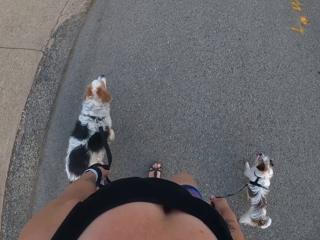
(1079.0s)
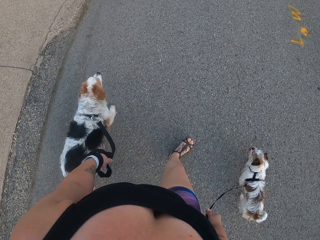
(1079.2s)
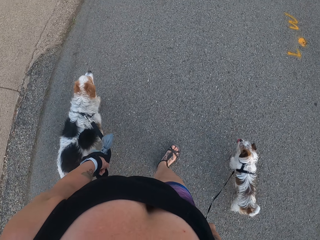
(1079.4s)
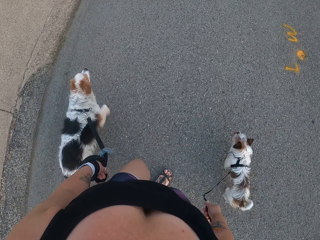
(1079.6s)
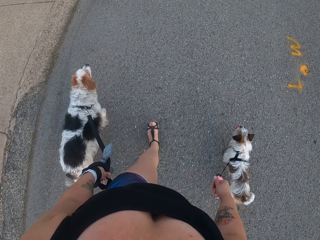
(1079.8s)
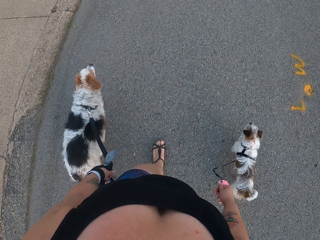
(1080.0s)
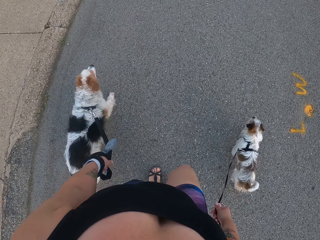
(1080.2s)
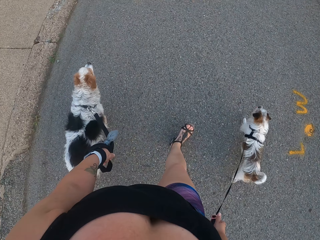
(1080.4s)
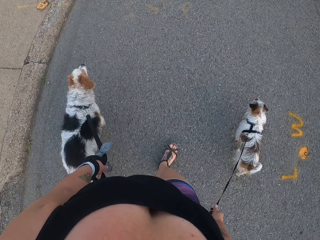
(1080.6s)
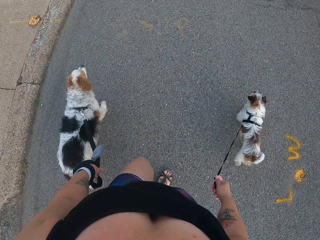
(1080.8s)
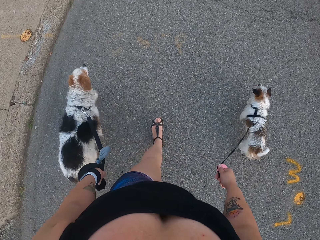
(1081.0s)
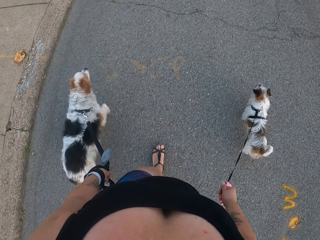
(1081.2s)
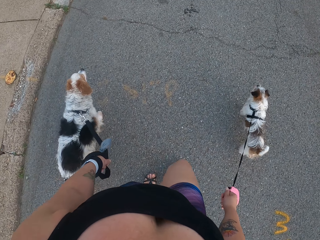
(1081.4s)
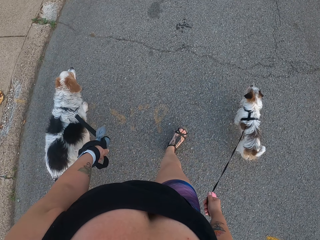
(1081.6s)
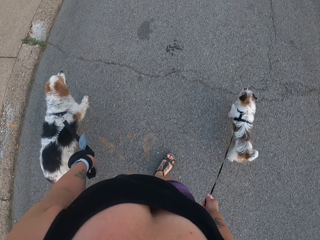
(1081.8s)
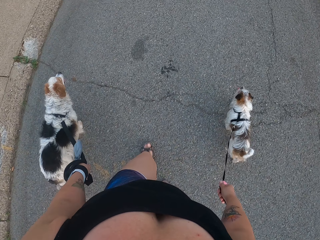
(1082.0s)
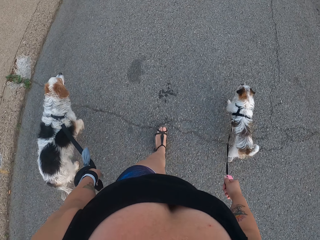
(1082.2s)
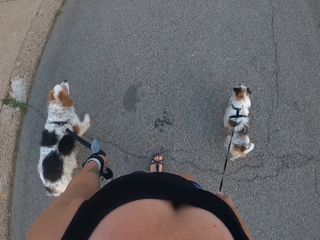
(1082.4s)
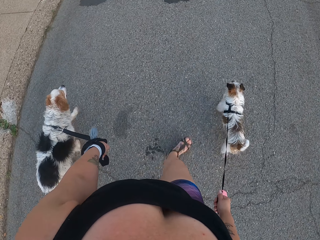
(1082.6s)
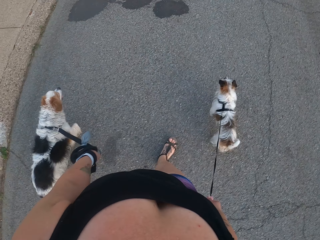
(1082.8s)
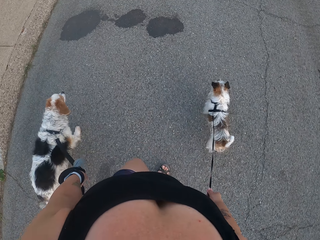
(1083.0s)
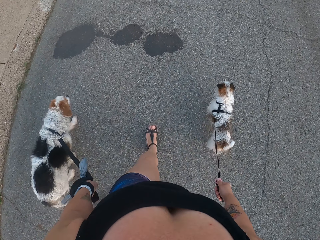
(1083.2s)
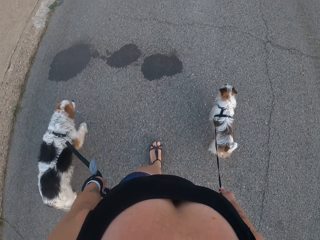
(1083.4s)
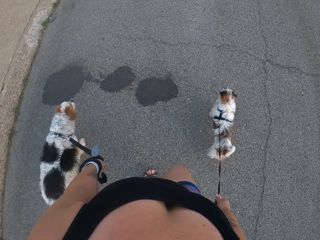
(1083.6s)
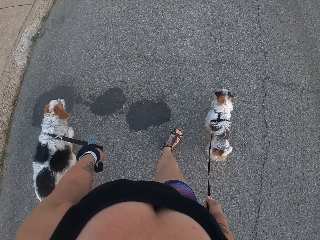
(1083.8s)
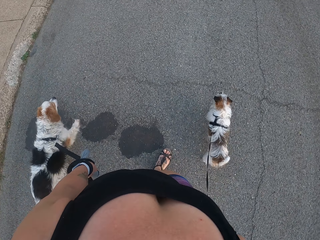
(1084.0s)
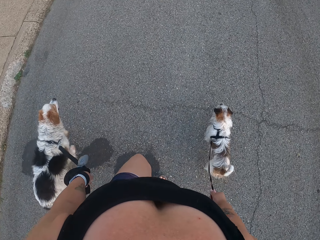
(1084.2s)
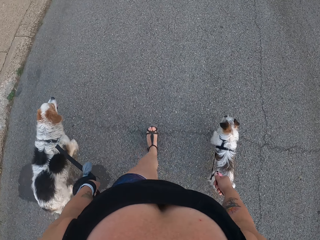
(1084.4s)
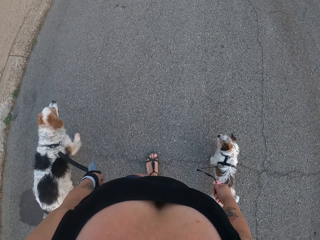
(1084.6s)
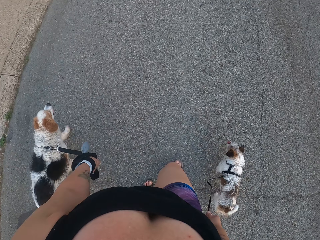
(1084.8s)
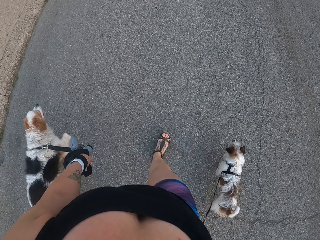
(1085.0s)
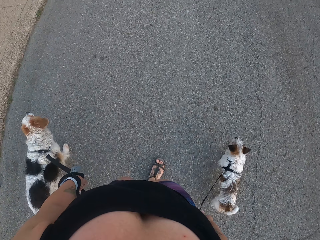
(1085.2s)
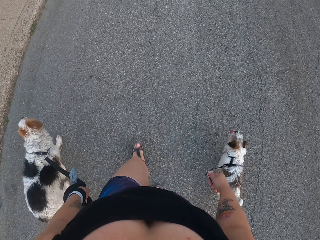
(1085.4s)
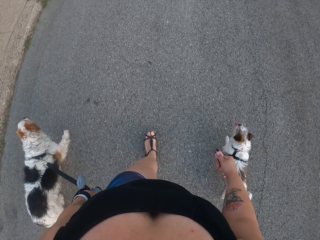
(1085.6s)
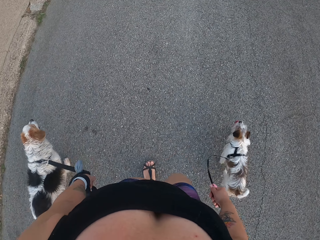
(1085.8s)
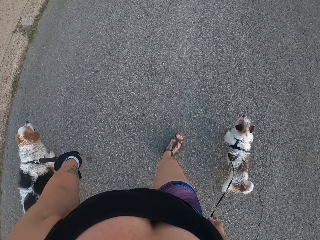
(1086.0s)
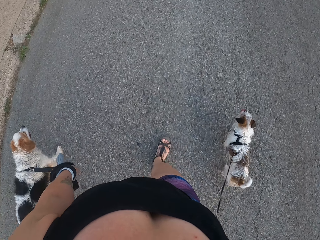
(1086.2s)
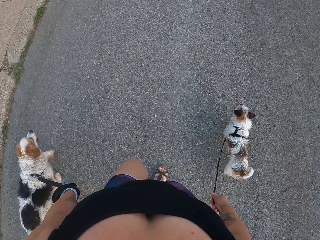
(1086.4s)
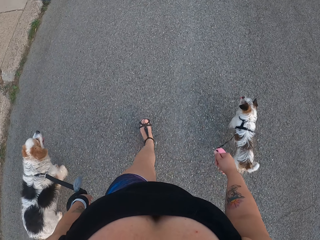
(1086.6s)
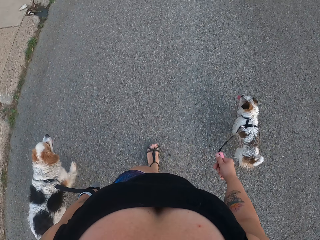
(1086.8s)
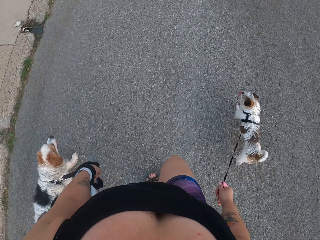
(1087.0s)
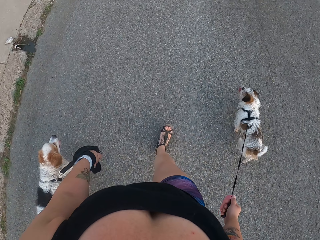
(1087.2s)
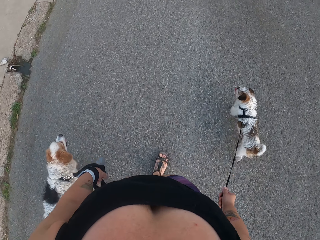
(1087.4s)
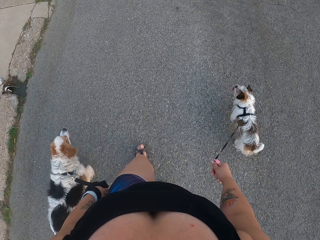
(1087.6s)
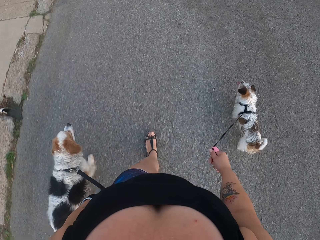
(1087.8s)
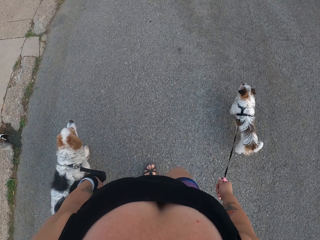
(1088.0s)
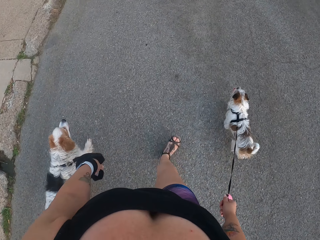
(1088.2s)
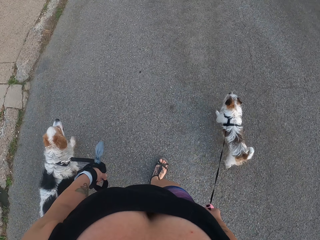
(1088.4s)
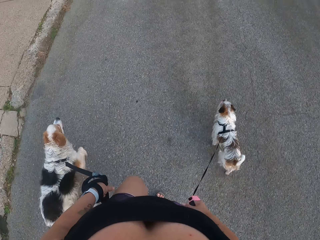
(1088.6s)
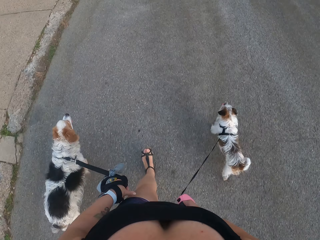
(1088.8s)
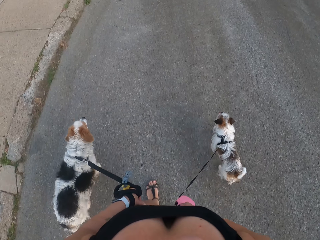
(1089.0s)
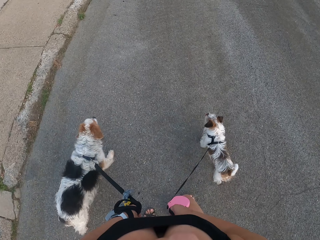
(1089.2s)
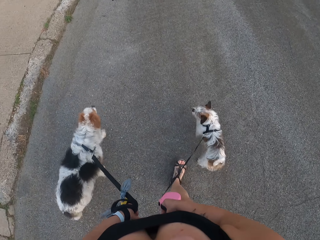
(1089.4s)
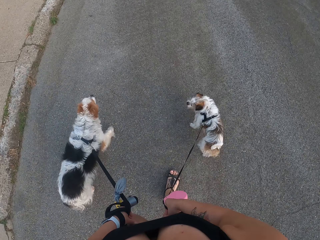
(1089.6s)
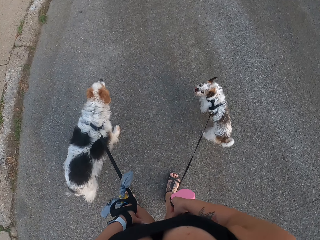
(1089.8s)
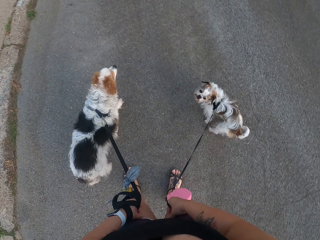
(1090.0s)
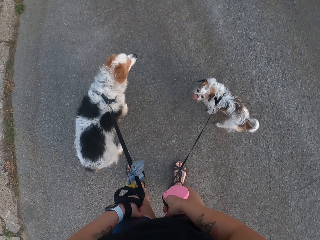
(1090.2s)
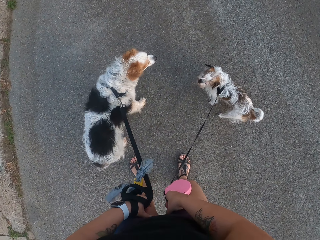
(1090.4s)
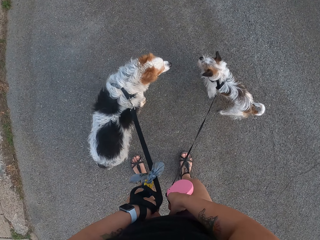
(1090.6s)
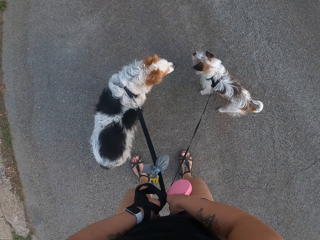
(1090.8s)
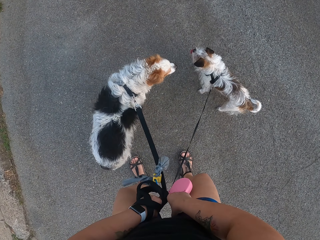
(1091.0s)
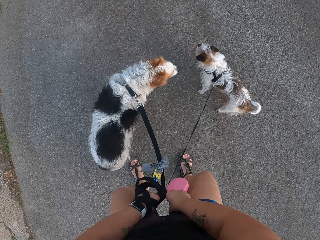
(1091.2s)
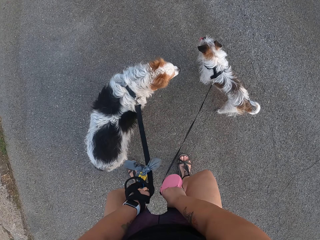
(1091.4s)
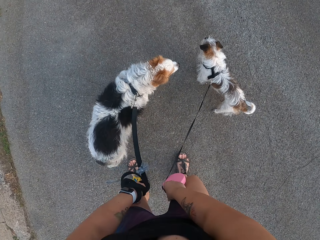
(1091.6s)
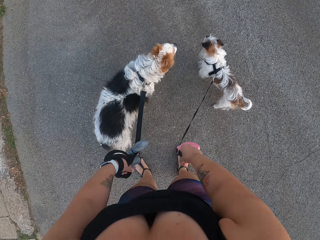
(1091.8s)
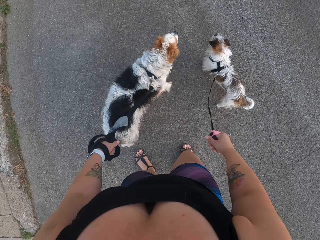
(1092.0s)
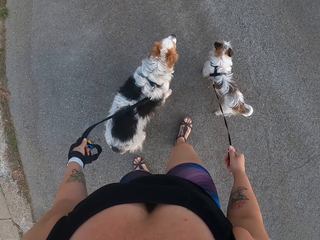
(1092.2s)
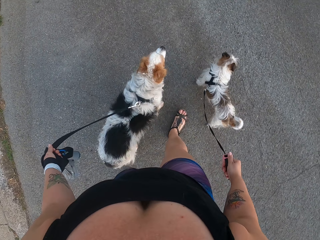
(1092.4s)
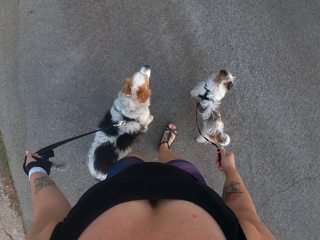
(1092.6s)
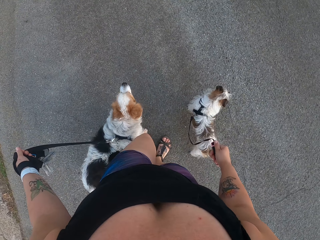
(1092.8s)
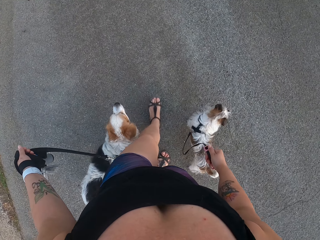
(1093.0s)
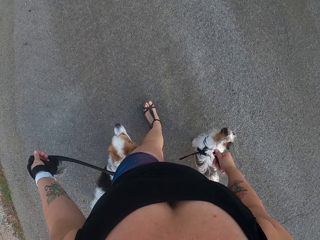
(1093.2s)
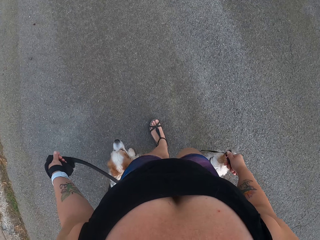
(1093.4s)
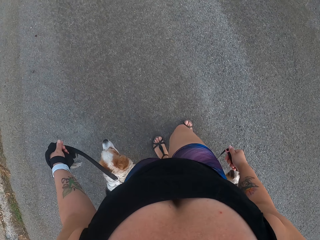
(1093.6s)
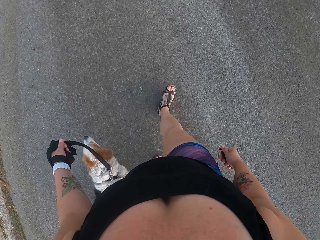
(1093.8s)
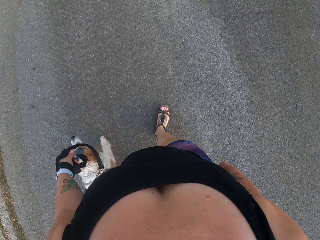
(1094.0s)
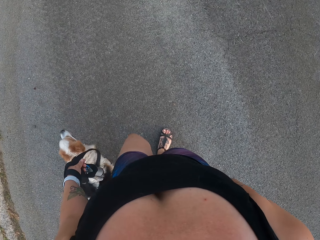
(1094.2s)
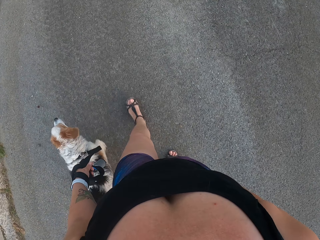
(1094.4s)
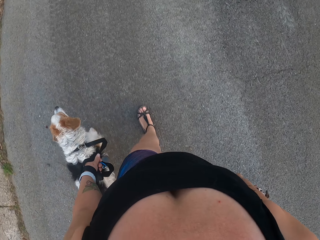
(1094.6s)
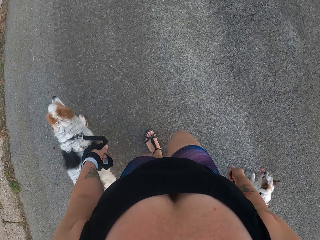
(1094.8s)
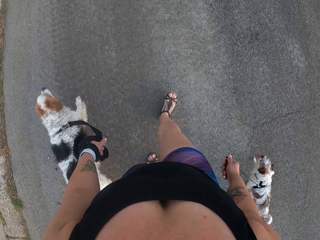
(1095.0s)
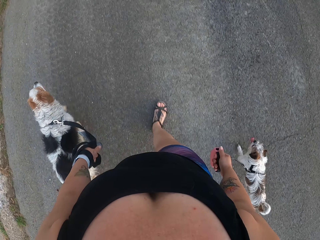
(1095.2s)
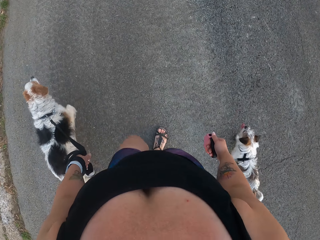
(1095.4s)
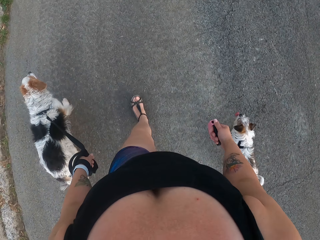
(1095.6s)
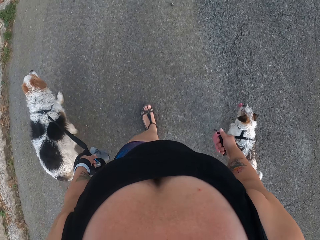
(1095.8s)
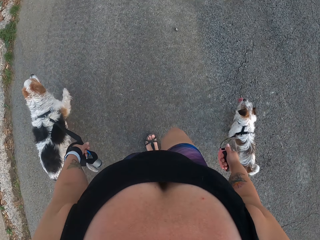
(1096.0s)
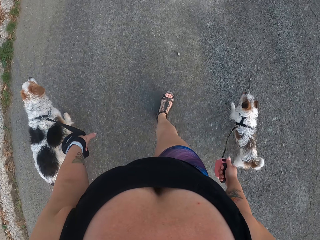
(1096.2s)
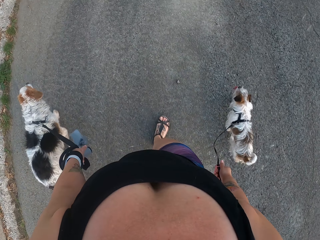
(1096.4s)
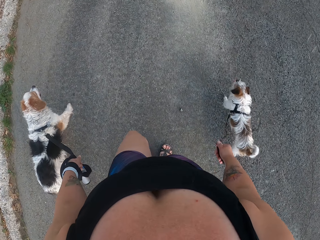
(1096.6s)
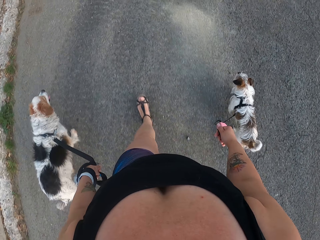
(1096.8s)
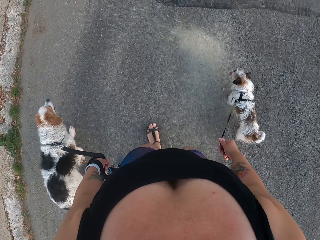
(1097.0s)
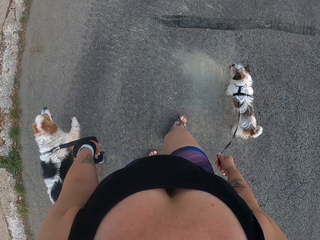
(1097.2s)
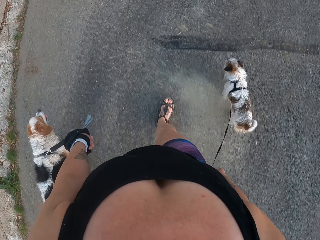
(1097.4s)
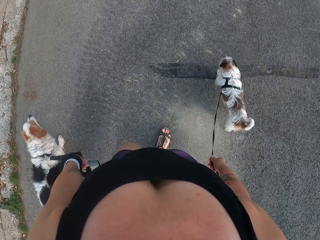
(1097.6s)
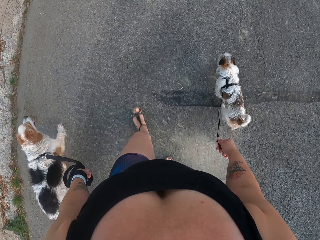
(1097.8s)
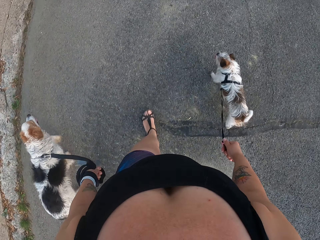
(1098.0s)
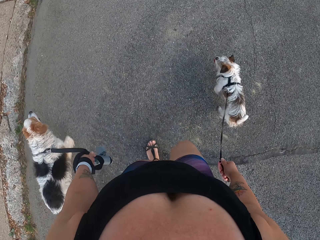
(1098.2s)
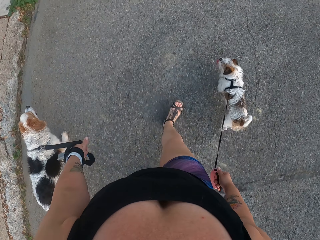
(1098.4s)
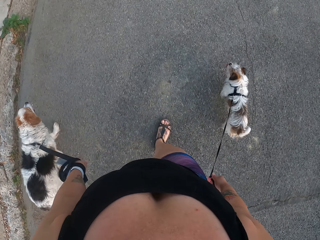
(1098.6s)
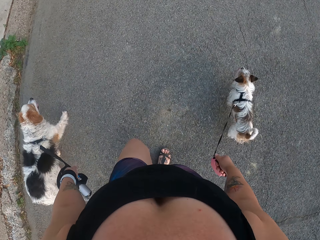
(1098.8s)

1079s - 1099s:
The camera wearer stands with the dogs on the road. They adjust the dog leashes on the dogs with their hands. They pull the dogs along the road. They walk around a shoulder road.

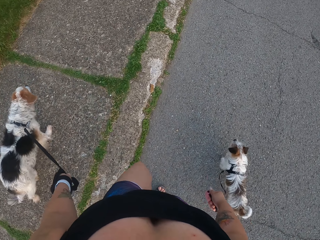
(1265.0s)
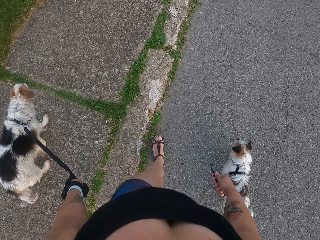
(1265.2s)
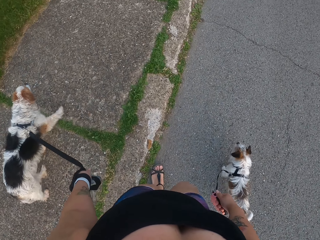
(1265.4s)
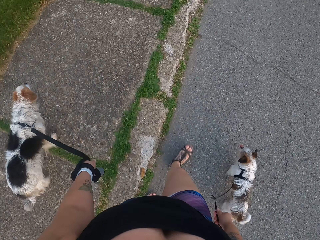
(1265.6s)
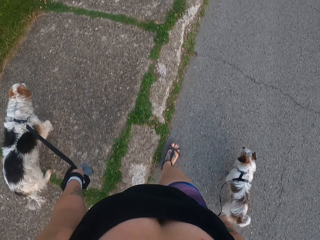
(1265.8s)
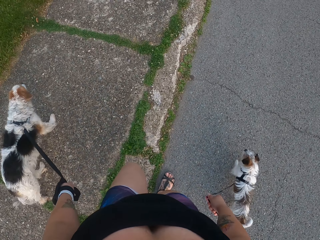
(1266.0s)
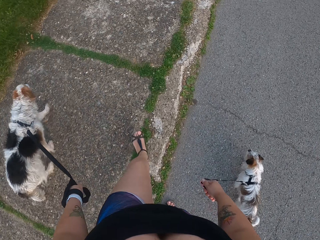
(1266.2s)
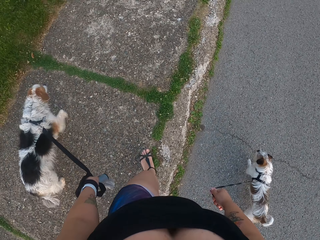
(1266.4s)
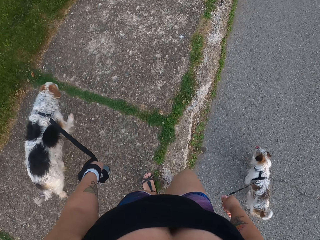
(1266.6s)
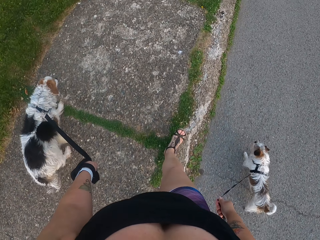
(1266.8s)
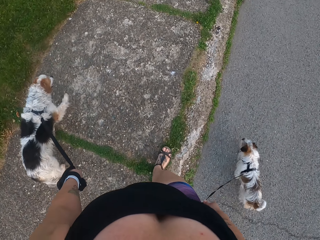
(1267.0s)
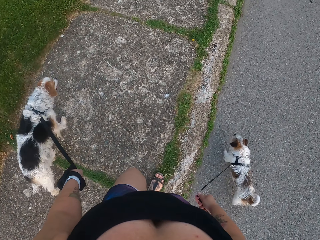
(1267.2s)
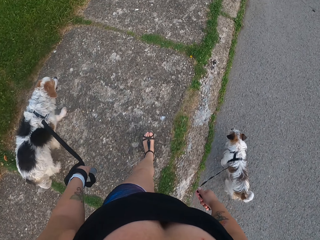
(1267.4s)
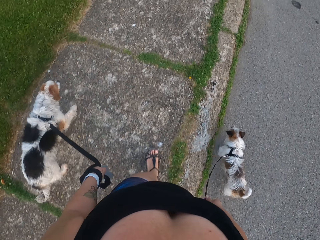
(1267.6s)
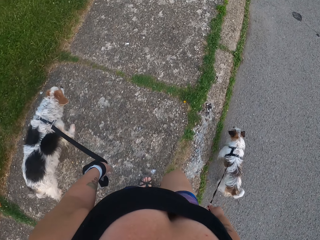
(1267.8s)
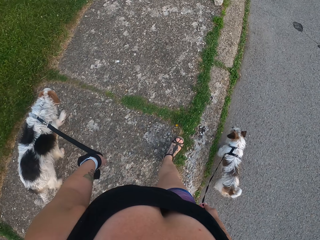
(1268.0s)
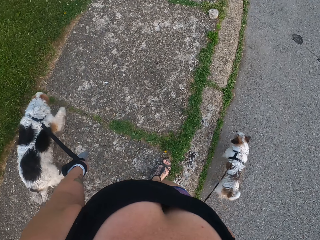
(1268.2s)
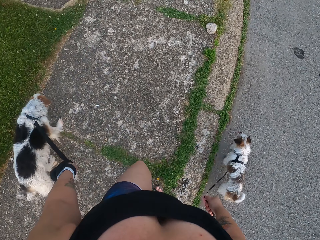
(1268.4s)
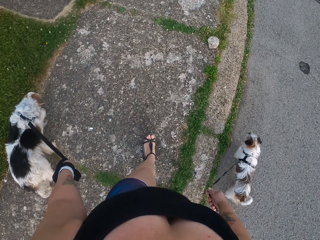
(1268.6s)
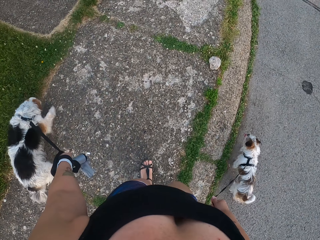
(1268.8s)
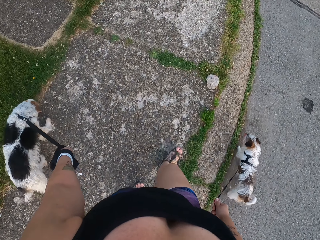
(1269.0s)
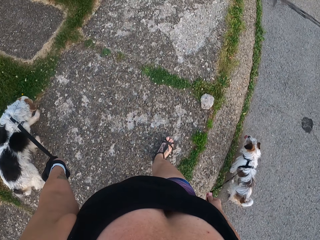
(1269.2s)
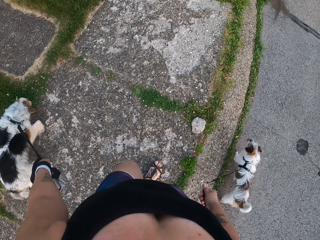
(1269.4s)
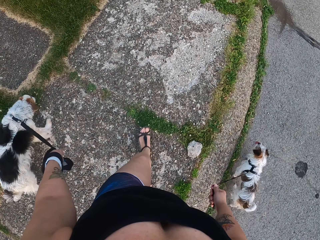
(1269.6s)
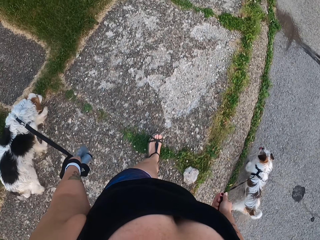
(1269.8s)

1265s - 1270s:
The camera wearer pulls the dogs on a footpath.
